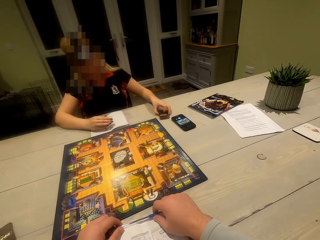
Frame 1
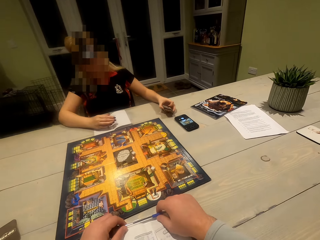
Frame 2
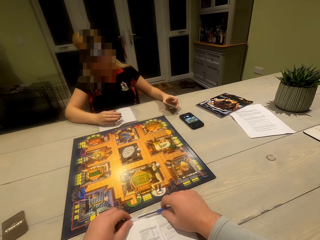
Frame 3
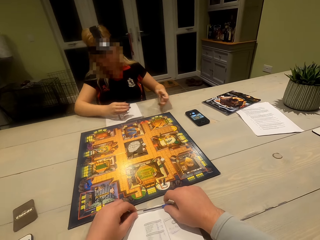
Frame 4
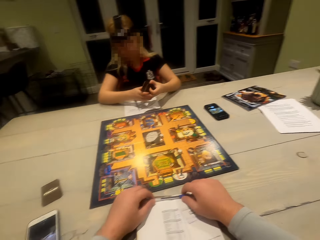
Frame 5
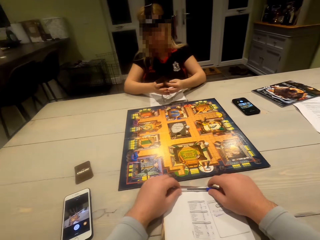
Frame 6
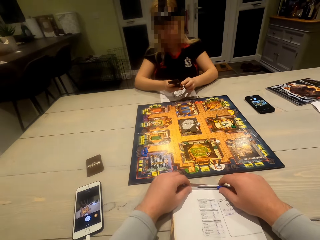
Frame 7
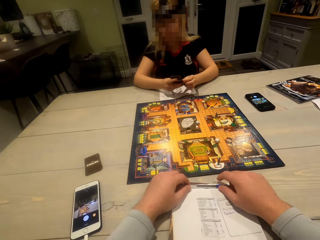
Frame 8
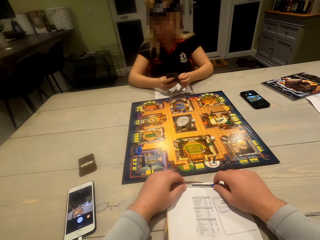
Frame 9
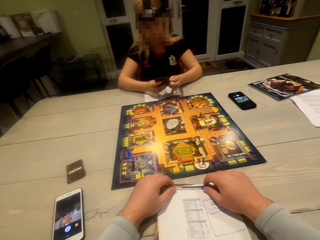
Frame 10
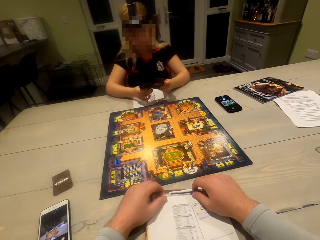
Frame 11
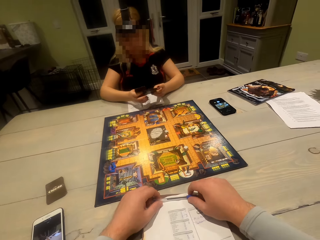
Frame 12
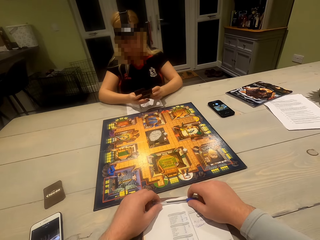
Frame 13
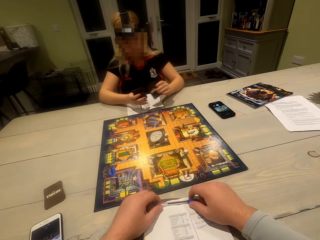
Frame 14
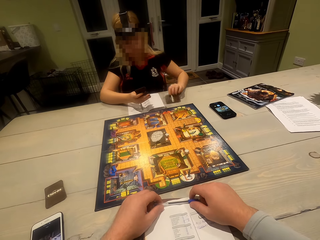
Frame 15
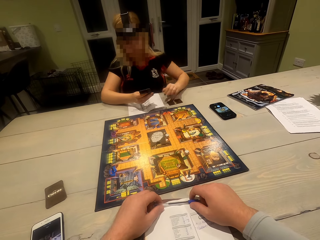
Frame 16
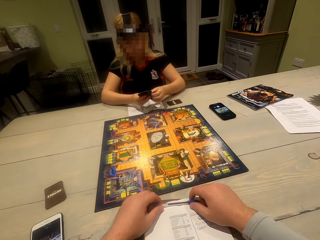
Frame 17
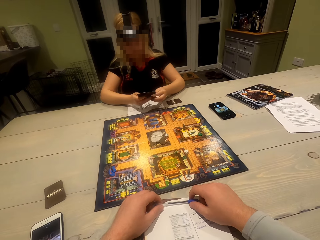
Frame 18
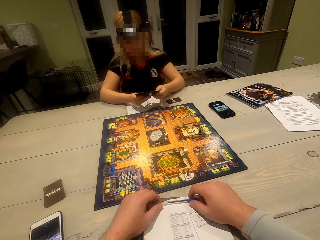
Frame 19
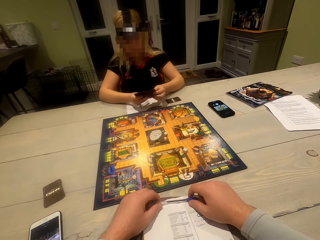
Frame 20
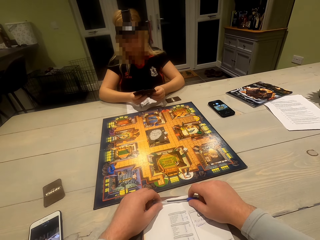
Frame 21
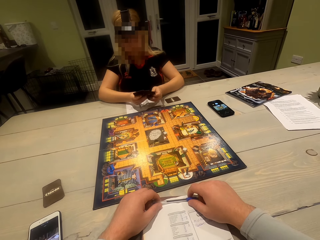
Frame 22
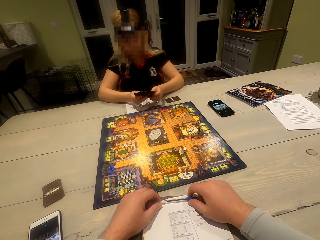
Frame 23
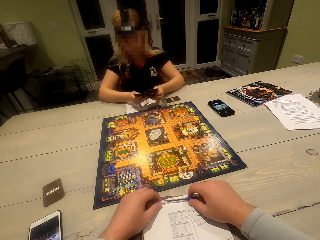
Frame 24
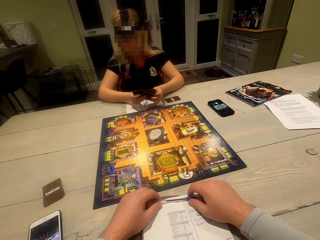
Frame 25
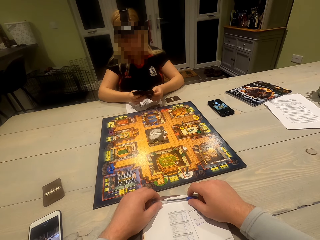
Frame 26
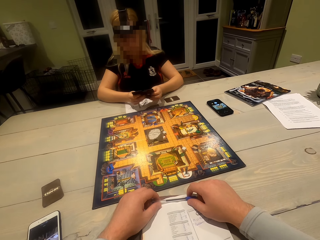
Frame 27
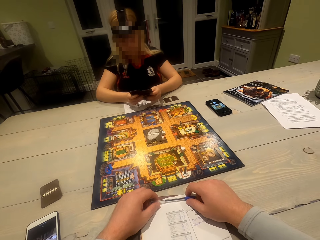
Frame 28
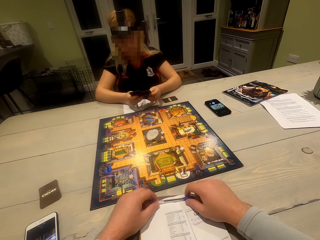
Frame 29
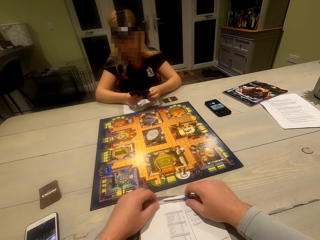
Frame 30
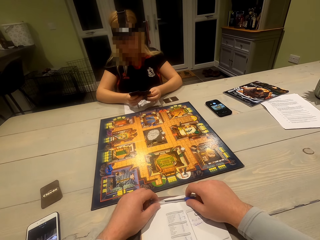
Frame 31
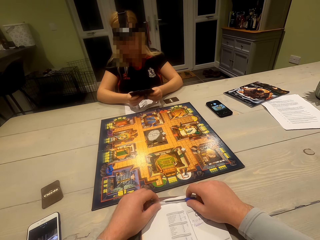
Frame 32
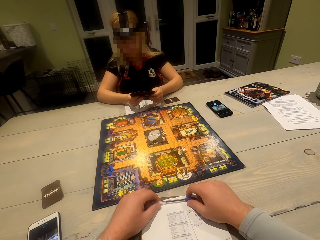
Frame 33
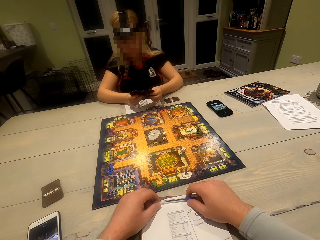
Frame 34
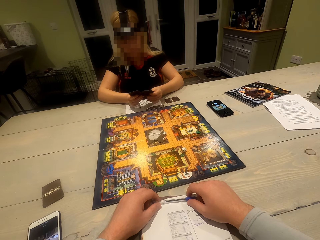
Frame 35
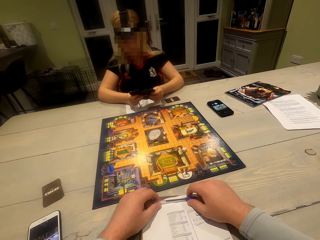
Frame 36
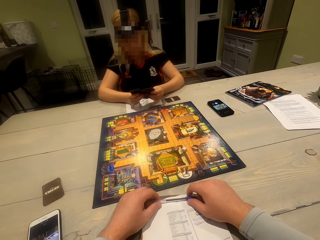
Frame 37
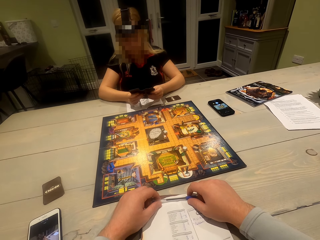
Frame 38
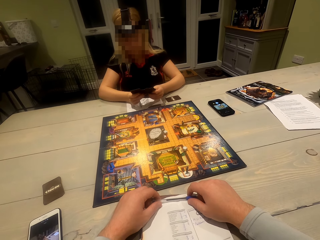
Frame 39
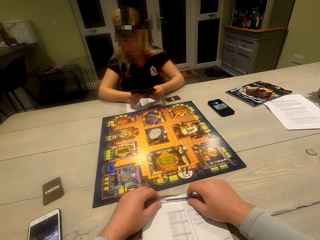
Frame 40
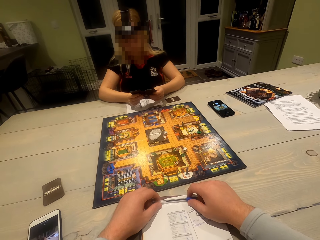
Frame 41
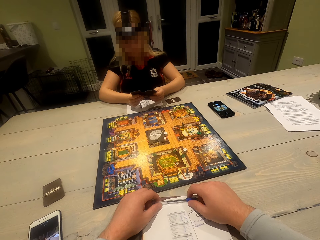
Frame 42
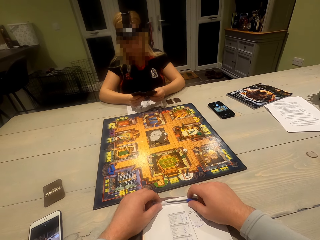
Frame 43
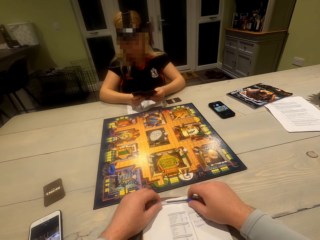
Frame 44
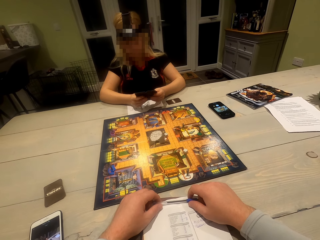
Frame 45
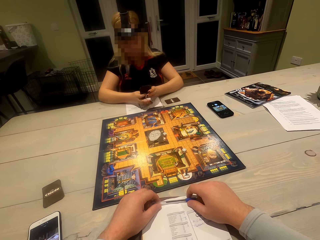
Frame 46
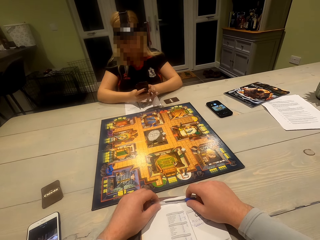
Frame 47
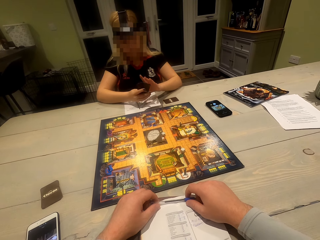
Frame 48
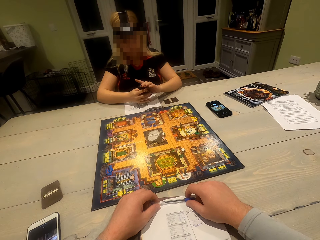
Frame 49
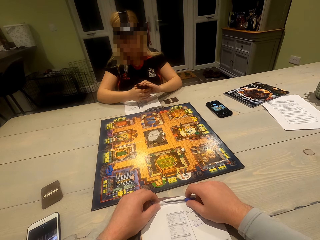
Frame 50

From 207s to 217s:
A woman picks cards on the table and adjusts the cards. She puts a card on the table. She adjusts the cards. She shuffles the cards.

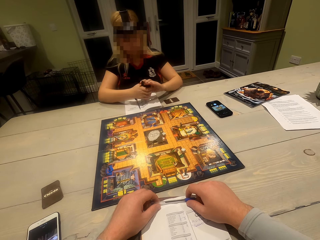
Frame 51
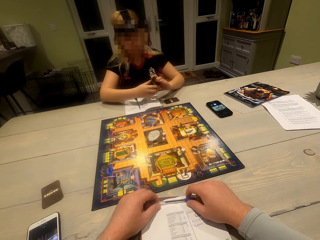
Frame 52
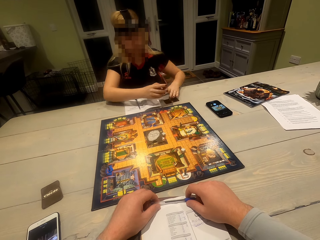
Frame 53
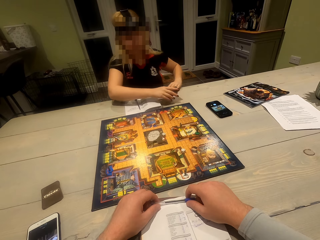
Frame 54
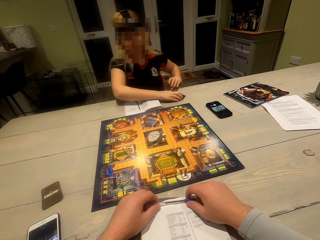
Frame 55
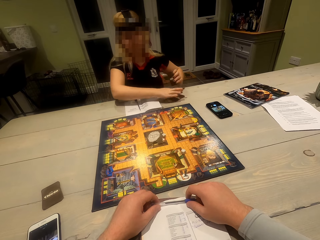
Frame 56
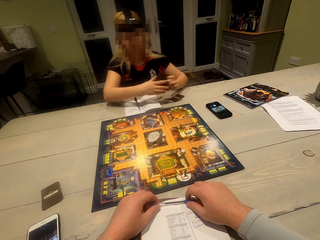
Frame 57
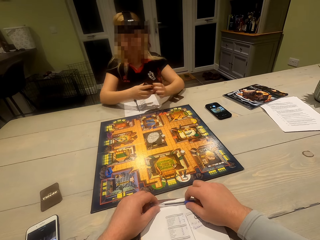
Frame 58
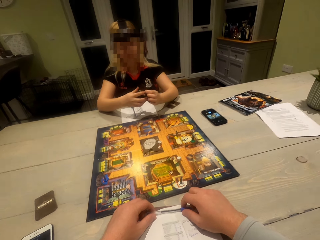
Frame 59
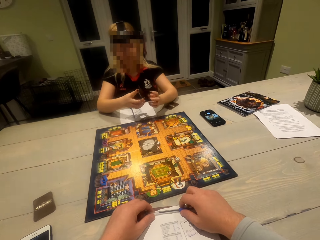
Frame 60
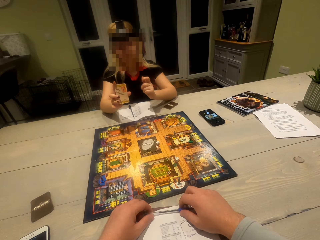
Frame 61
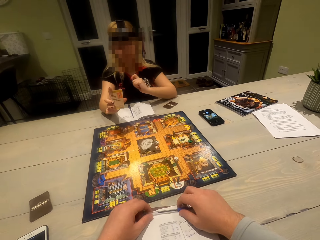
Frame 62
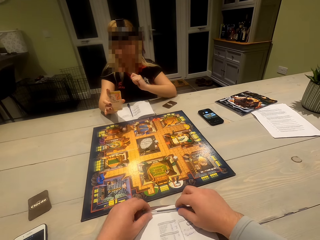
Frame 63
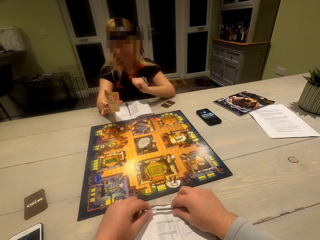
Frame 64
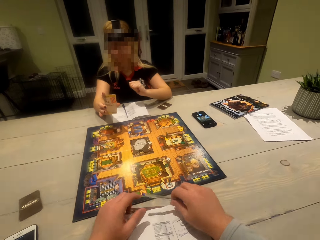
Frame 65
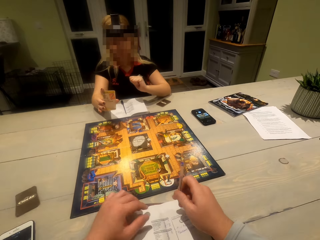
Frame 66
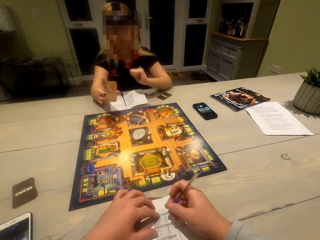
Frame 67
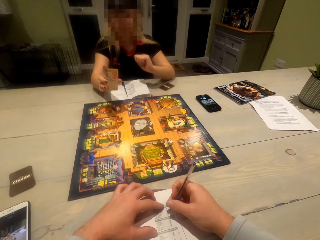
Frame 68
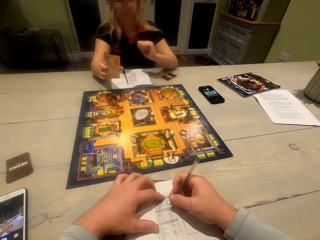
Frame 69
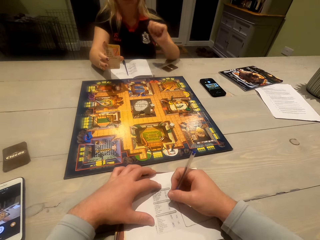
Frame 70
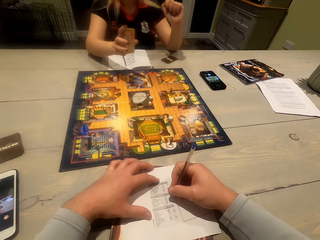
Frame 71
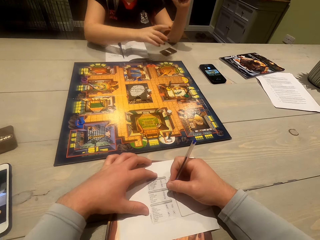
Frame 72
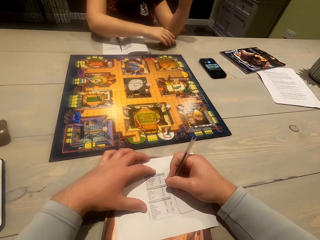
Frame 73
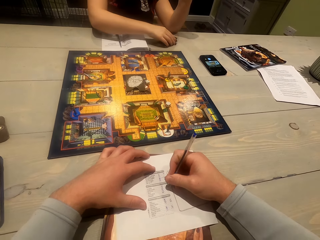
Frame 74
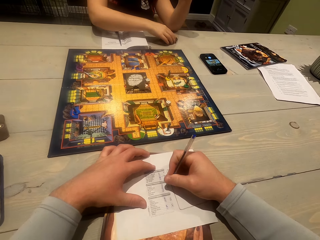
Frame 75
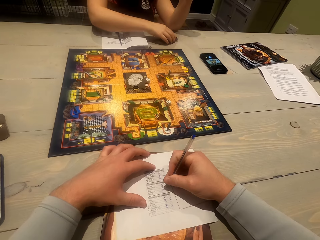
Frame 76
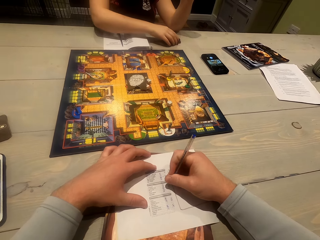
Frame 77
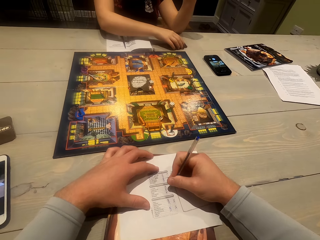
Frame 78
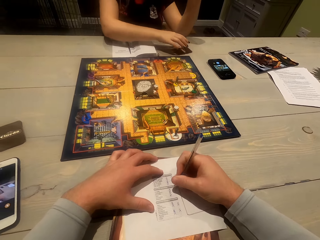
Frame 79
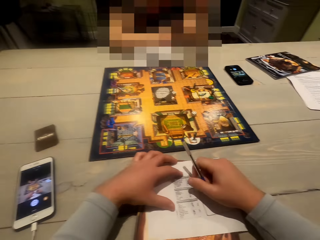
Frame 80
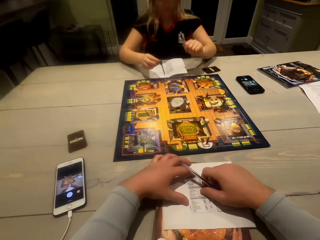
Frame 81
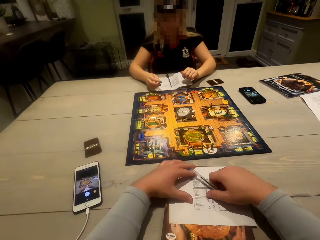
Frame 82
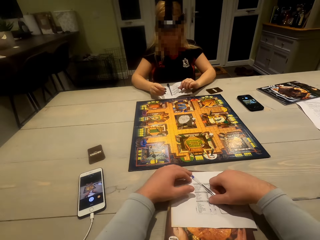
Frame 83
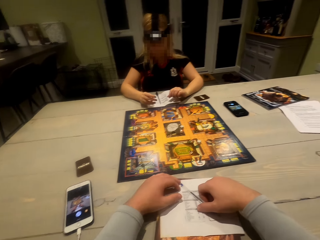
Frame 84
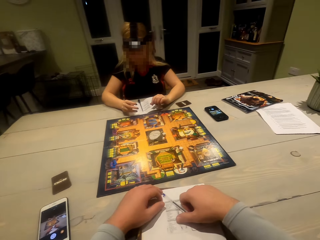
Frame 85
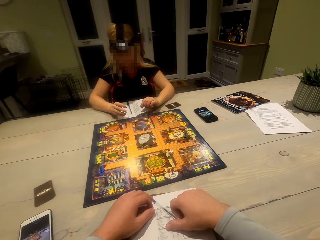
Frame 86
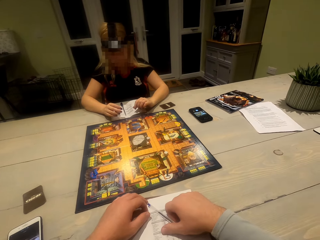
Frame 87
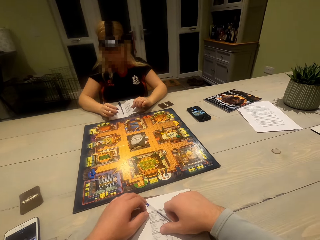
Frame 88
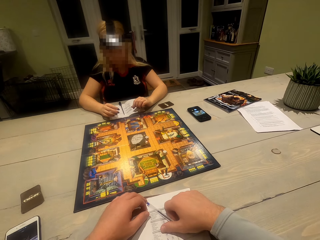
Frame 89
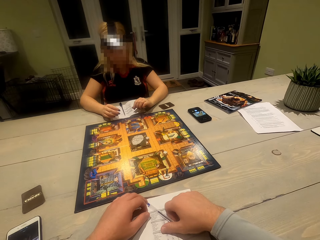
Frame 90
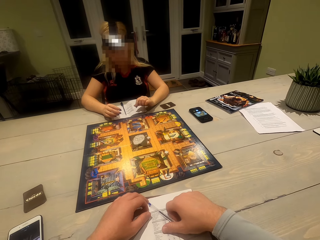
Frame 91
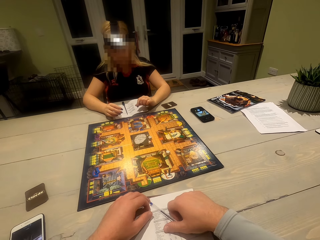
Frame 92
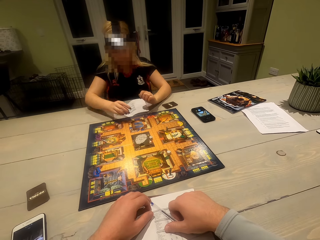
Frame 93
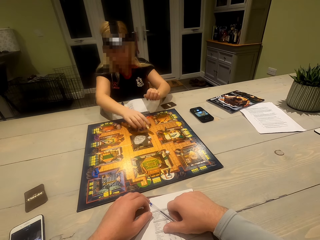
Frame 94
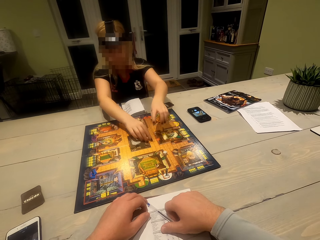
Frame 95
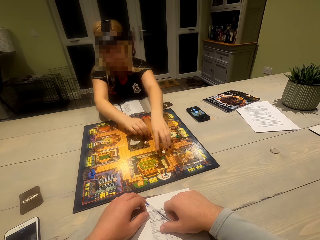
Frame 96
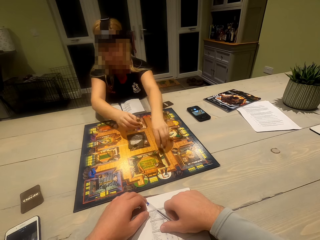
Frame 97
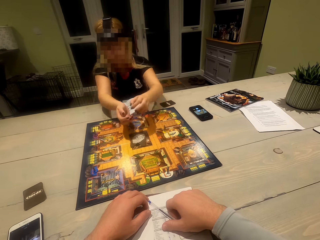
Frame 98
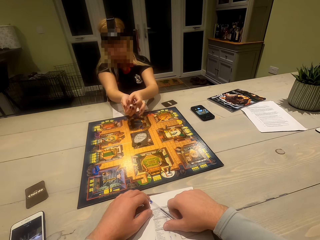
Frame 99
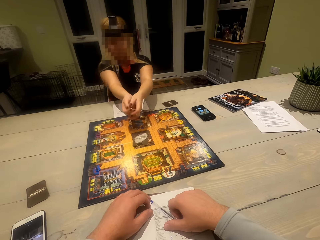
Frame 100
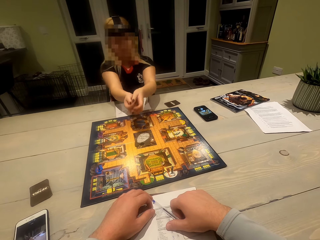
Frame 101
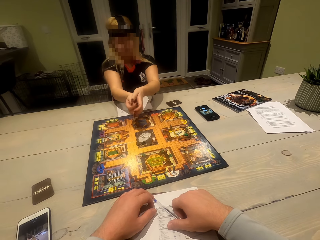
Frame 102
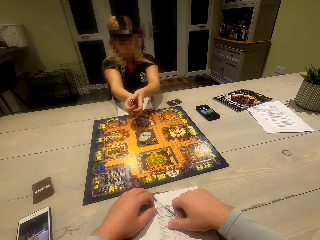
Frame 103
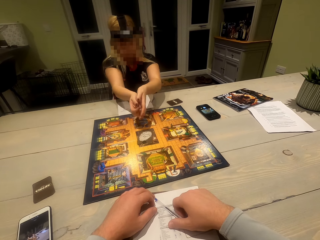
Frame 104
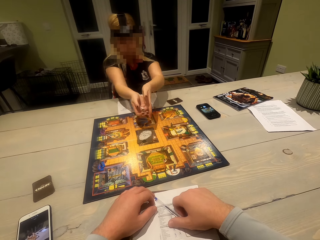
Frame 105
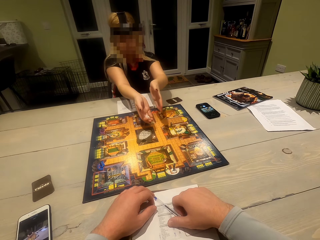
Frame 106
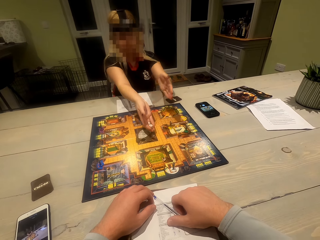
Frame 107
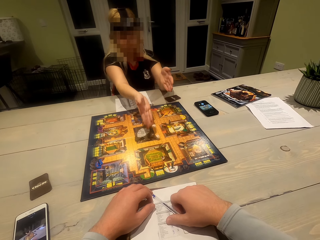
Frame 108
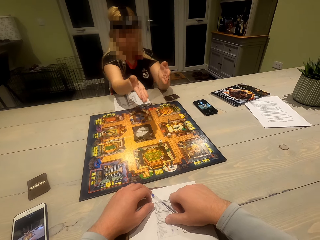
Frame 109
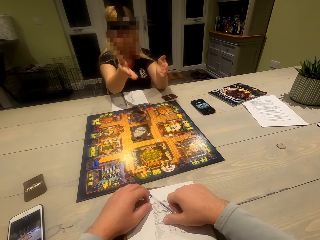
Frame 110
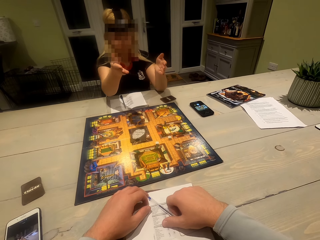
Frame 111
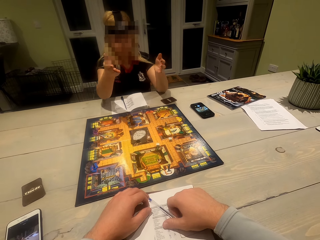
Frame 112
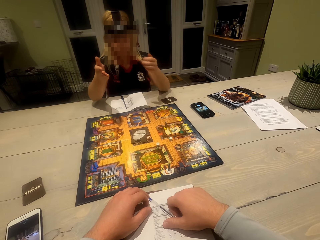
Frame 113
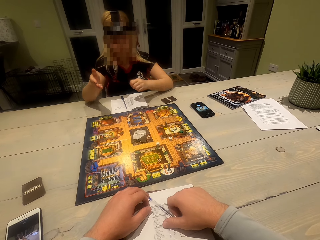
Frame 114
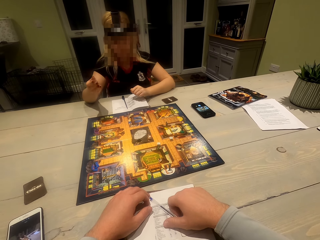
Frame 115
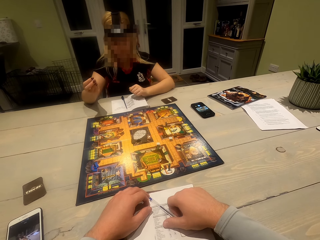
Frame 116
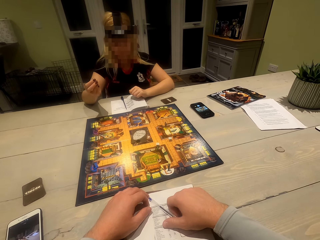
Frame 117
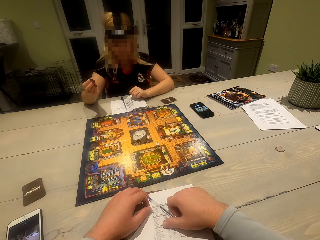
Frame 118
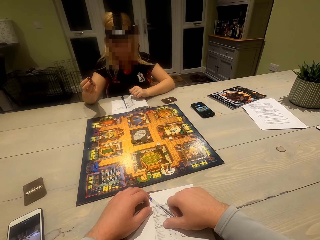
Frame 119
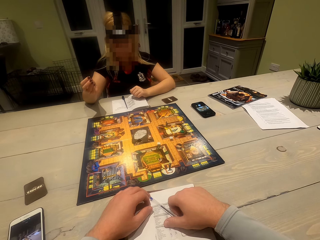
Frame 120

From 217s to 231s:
A woman picks a card on the table and puts cards on the table. She shows the card to the camera wearer. The camera wearer writes on the paper. The woman adjusts the cards on the table. The camera wearer puts the pen on the paper. They look at the board game. They pick dice. The woman picks the dice on the gameboard. She rolls the dice. The camera wearer shakes the dice. They drop the dice on the gameboard.
